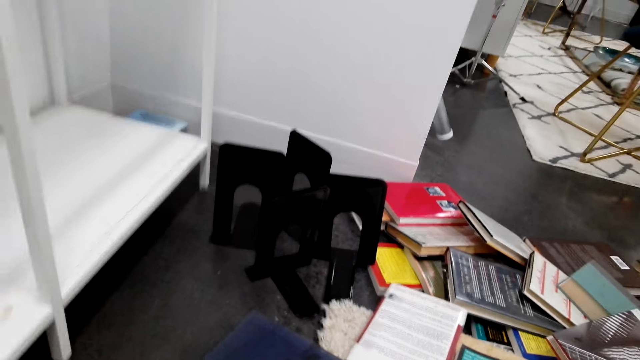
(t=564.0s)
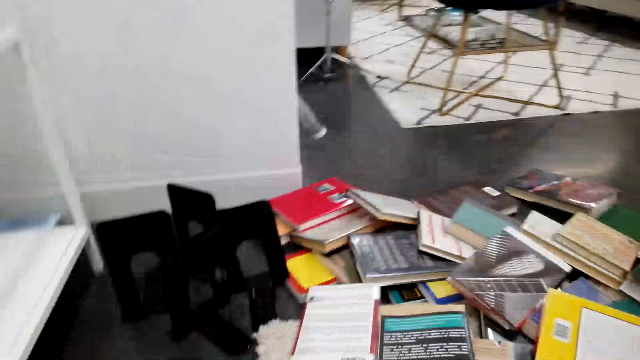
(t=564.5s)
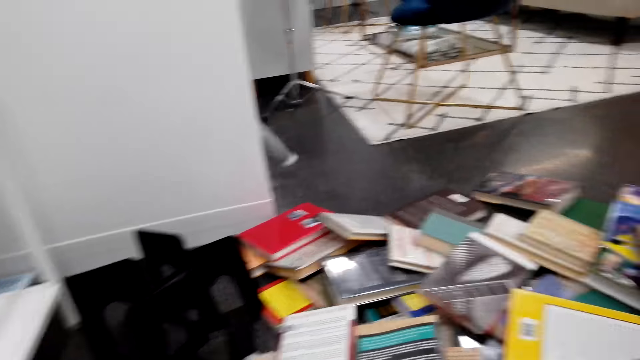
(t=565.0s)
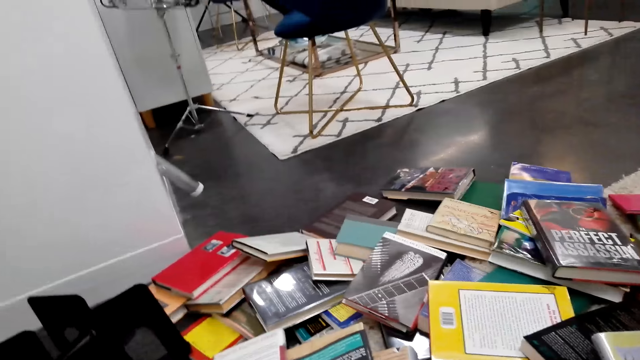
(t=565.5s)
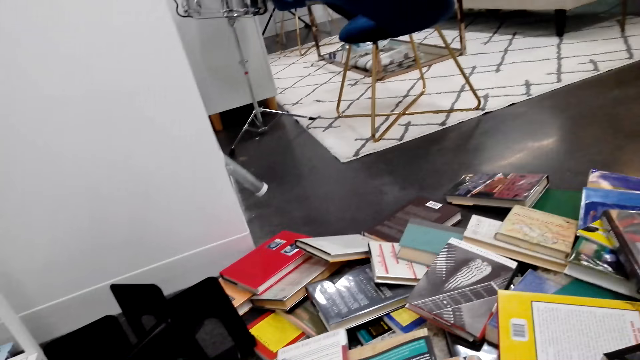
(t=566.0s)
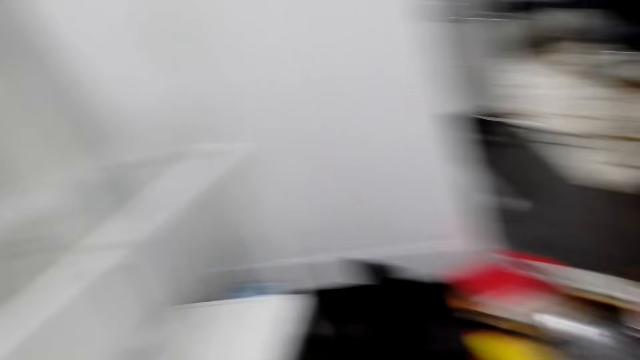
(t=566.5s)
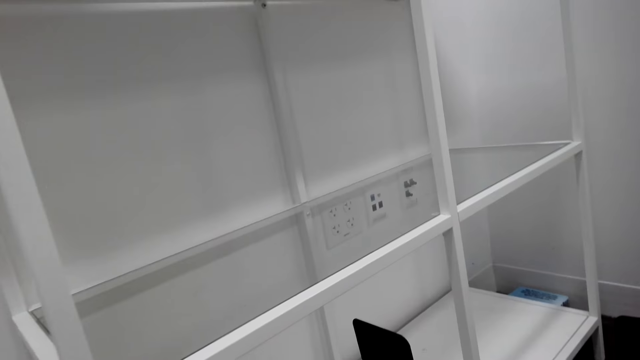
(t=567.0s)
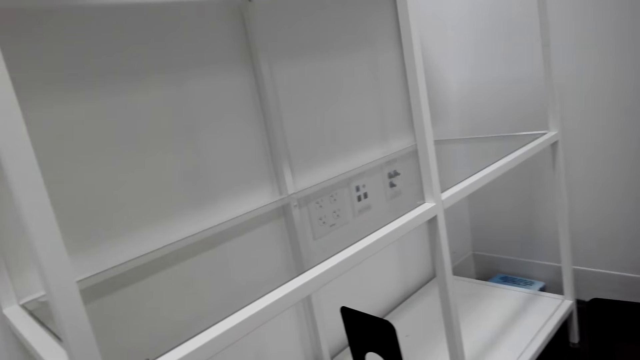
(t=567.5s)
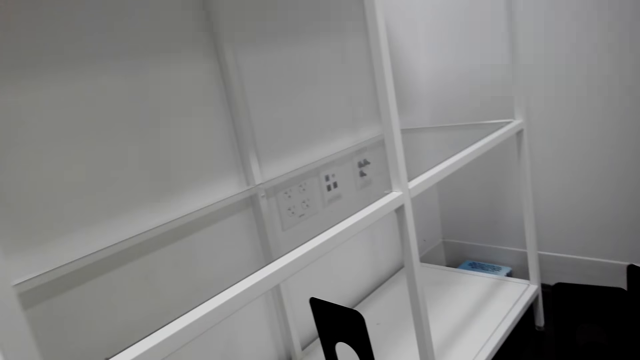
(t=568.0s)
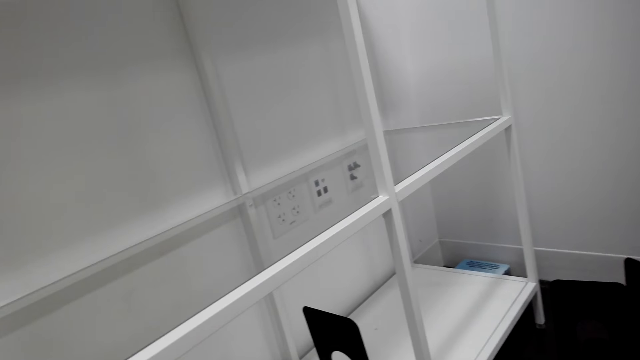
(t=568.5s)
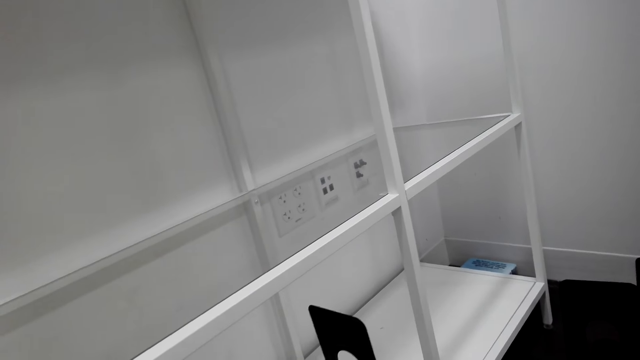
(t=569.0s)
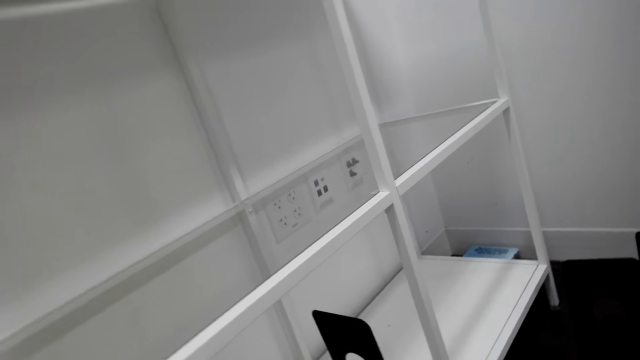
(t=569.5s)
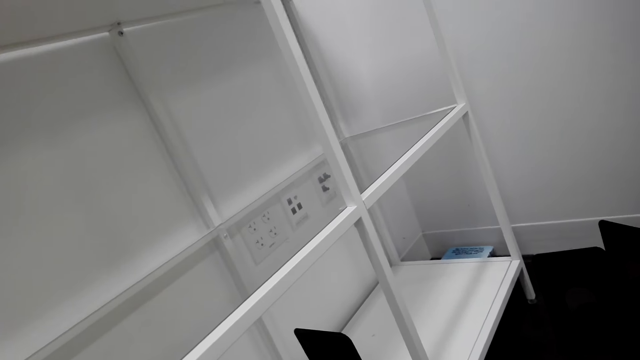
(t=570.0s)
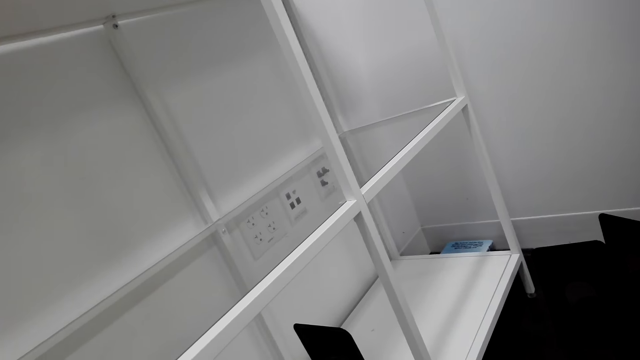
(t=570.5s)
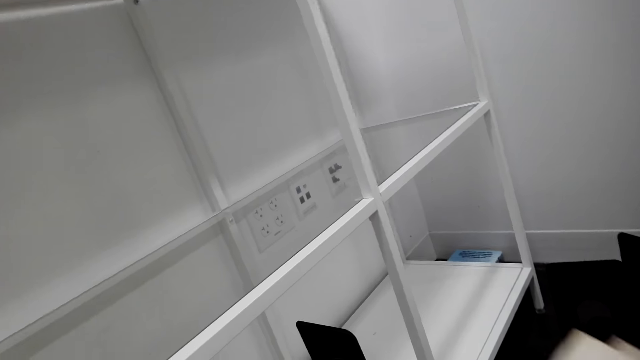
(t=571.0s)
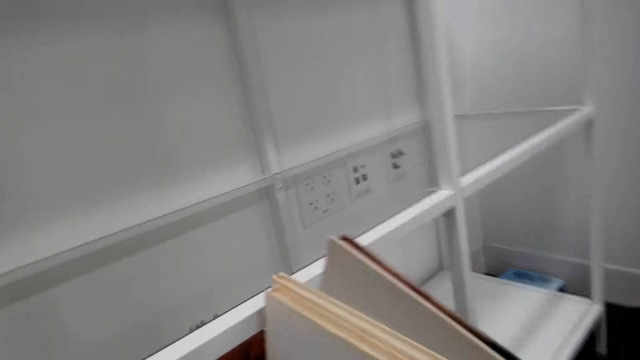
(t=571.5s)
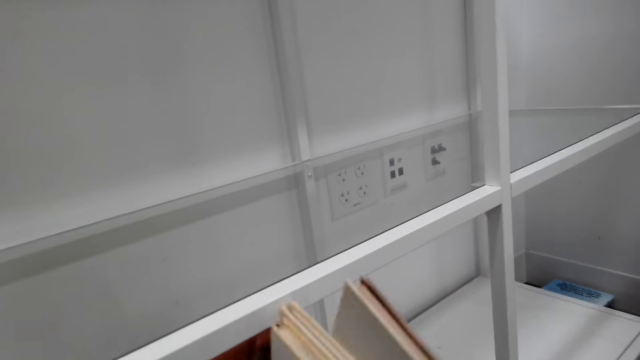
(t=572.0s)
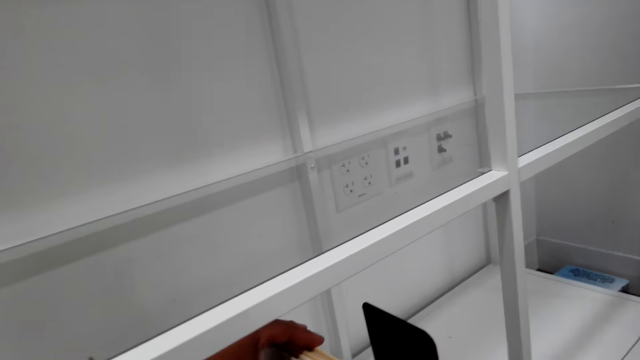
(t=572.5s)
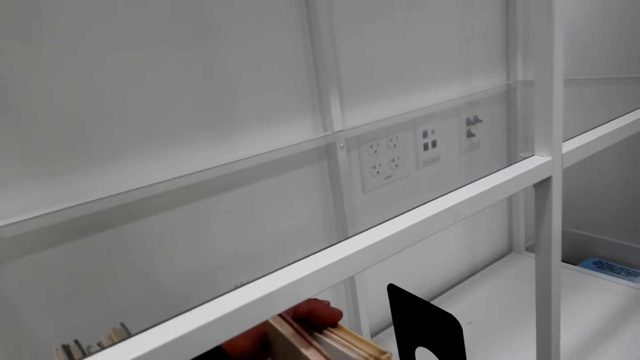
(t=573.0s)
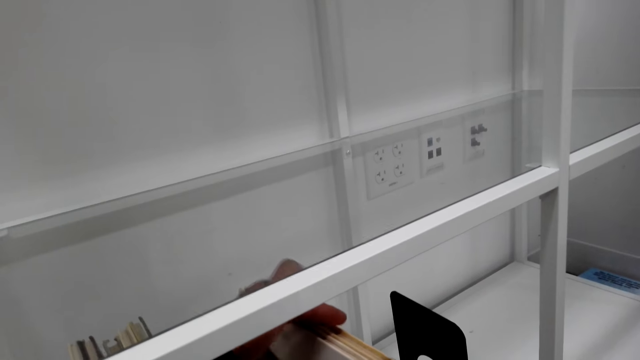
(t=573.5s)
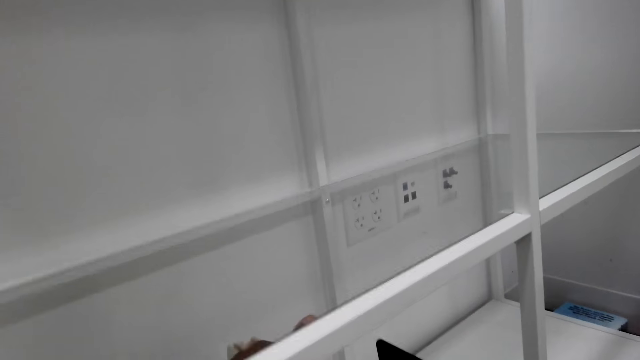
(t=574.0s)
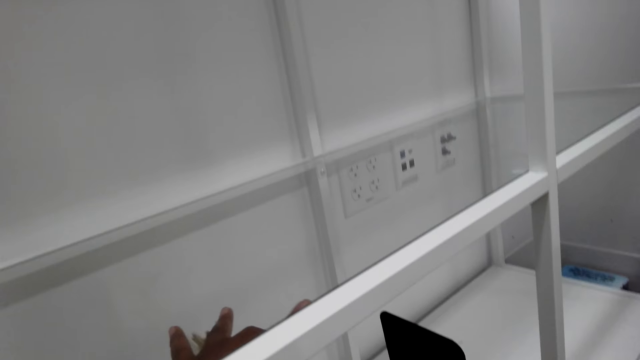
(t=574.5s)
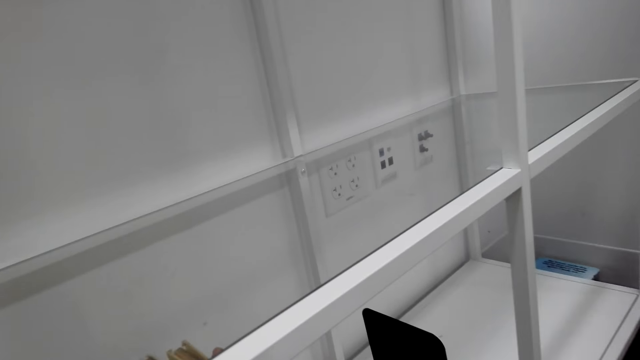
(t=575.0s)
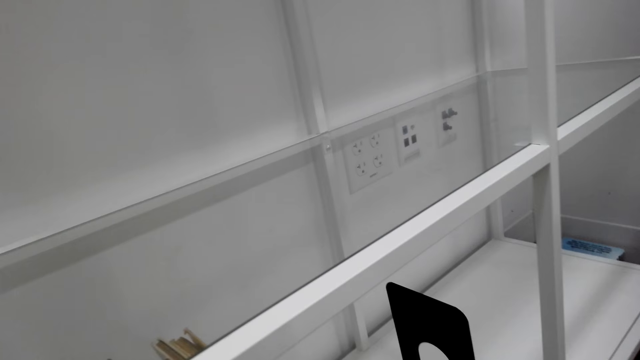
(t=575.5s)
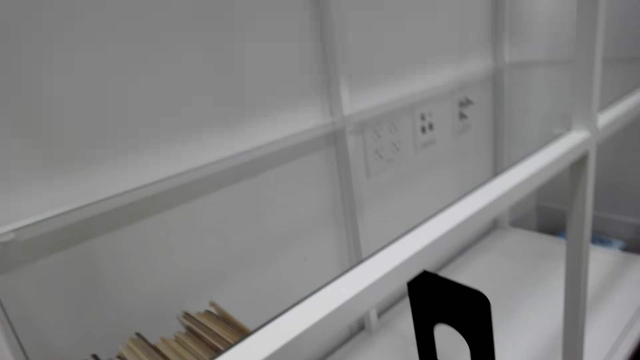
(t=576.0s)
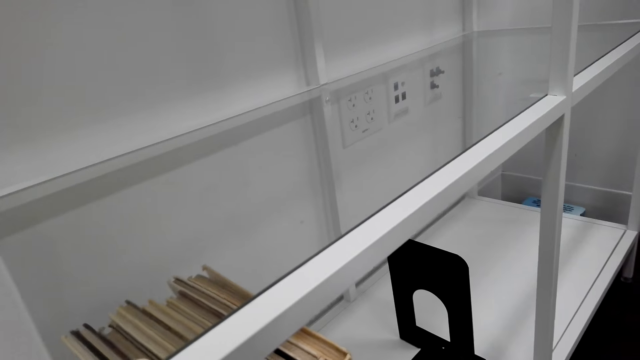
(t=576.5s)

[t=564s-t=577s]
The camera wearer arranges the book on a shelf. They arrange books on the shelf.

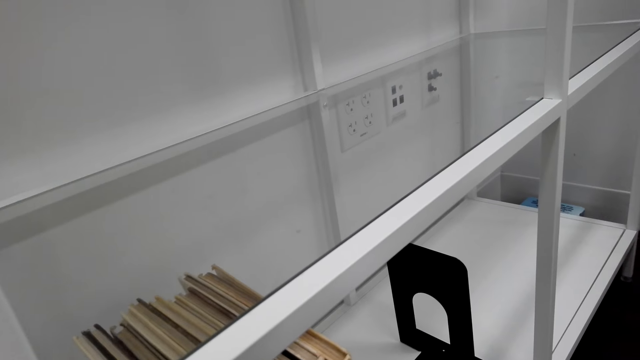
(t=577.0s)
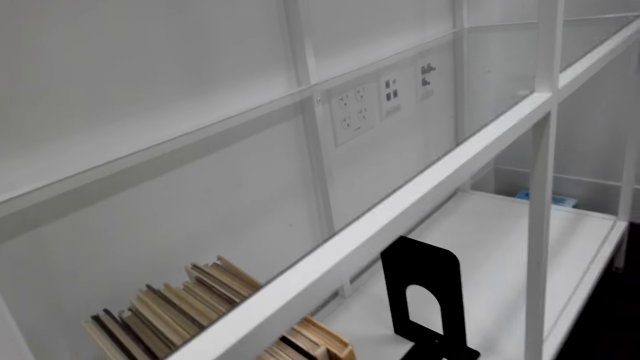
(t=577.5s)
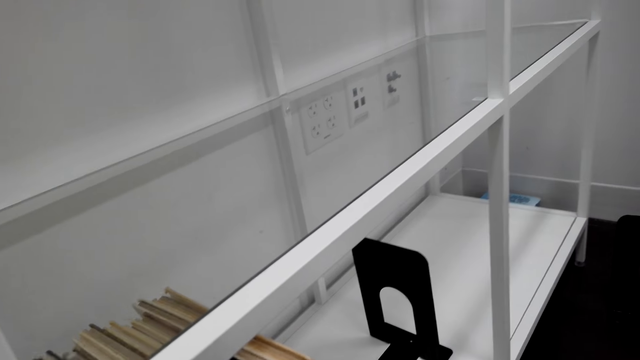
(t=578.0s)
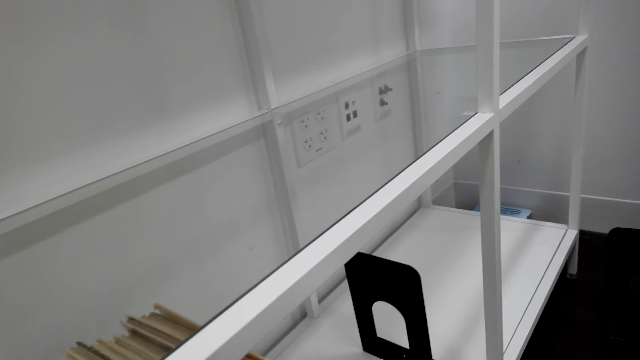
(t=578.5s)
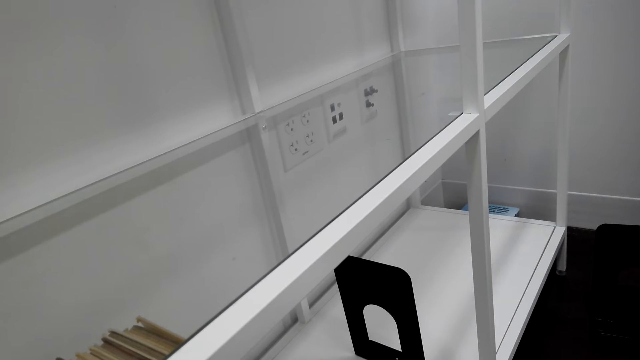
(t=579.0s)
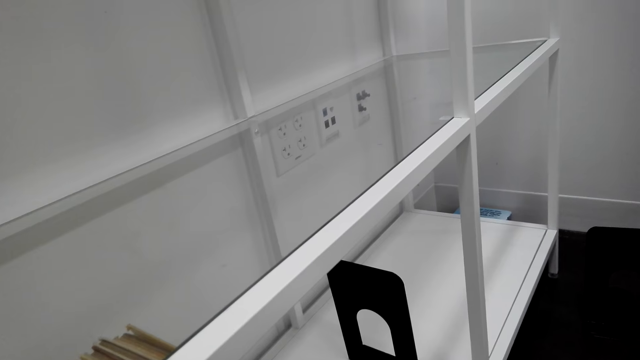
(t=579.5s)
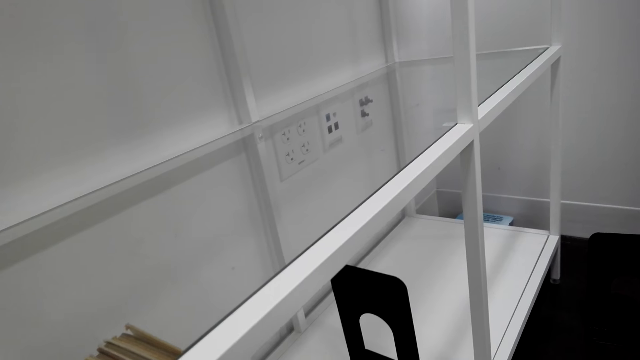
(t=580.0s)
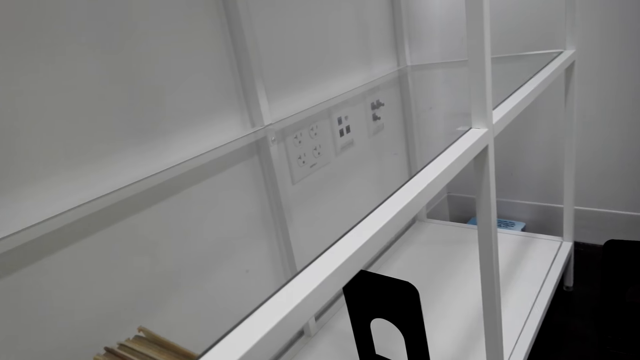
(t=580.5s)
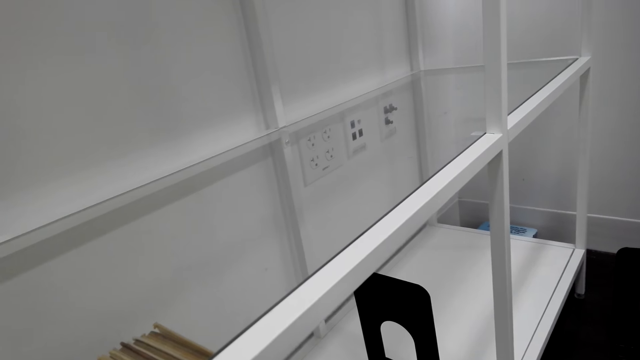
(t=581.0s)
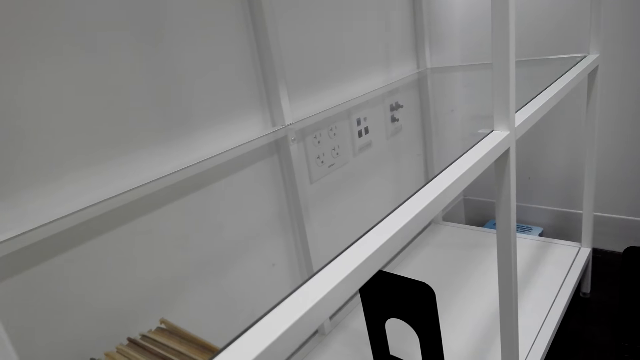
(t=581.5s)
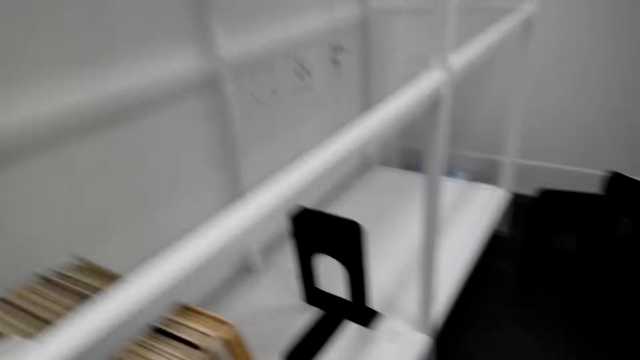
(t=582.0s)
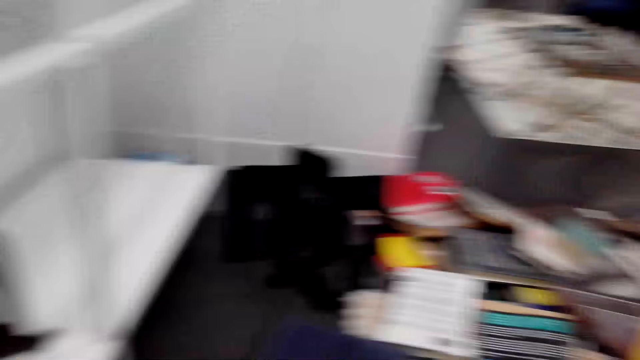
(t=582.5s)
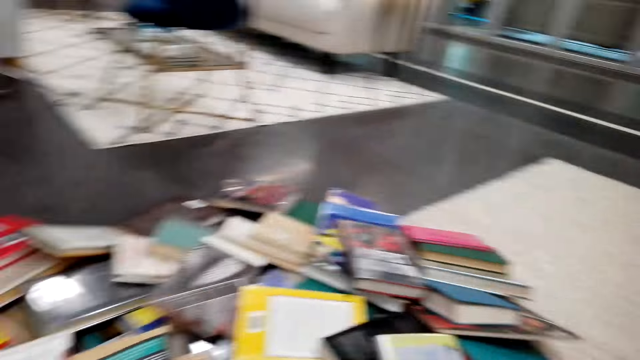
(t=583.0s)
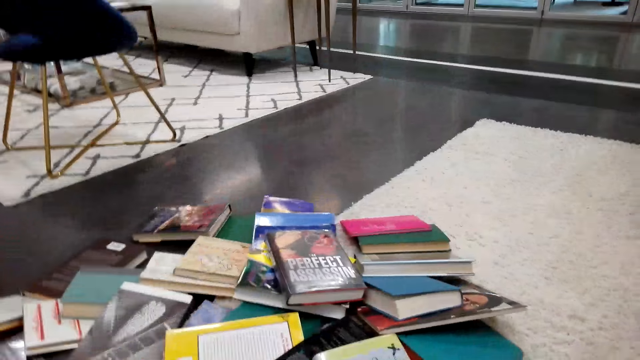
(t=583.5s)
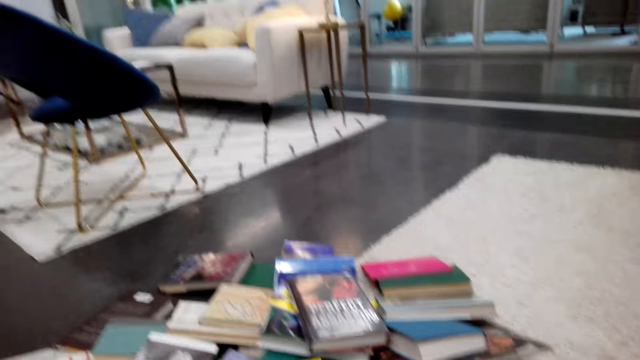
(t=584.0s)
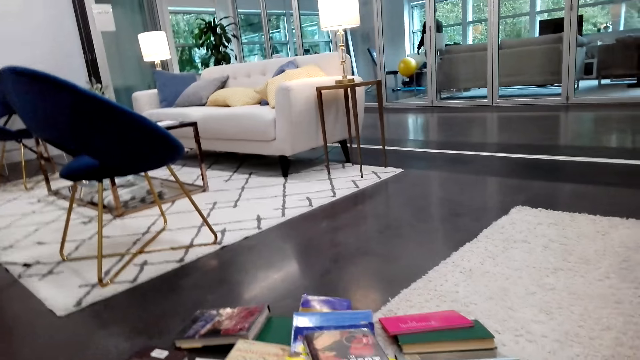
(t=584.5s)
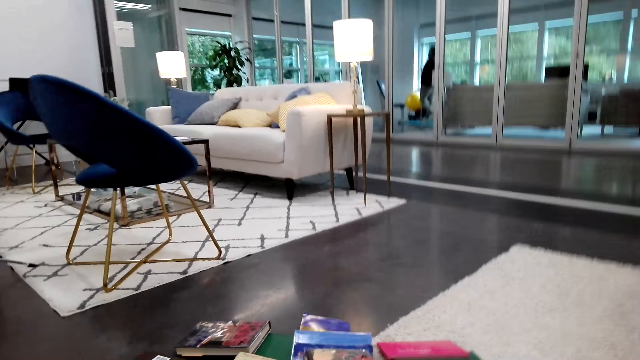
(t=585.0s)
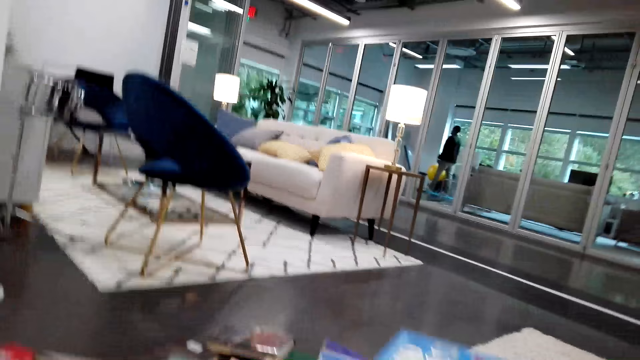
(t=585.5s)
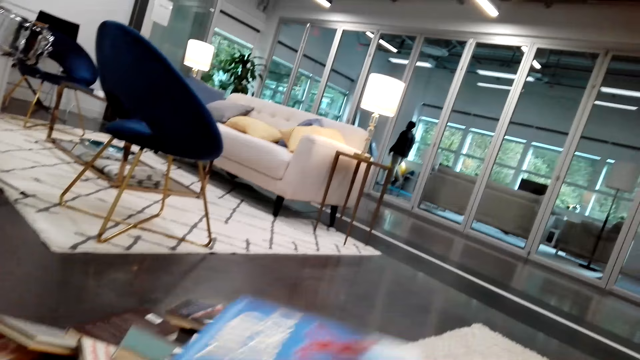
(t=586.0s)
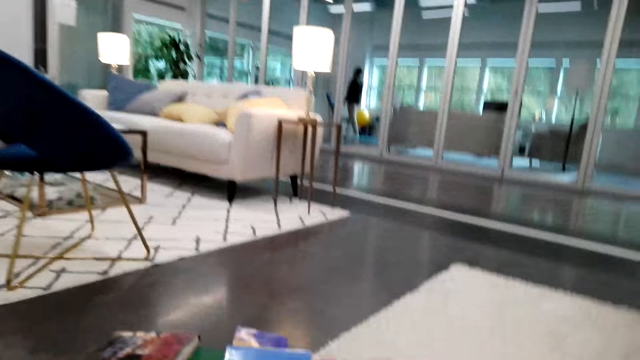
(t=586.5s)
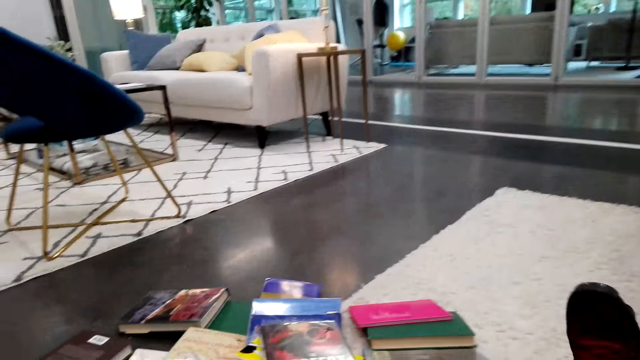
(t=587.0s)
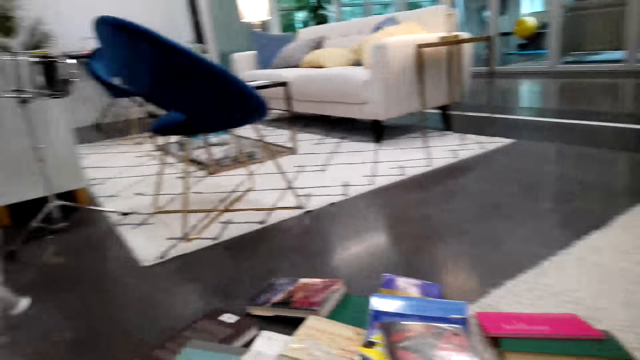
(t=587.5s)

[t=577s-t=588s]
The camera wearer looks around the house floor.
